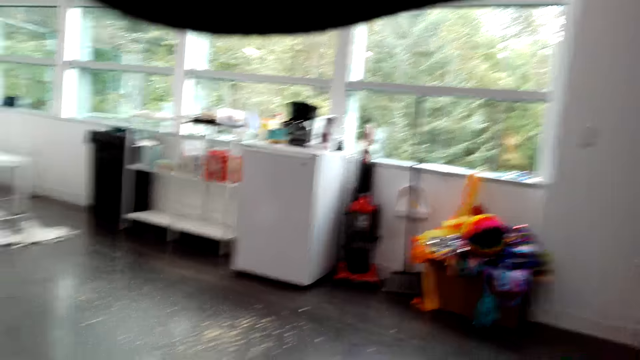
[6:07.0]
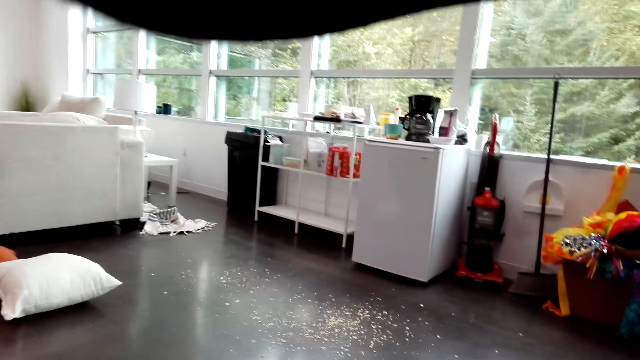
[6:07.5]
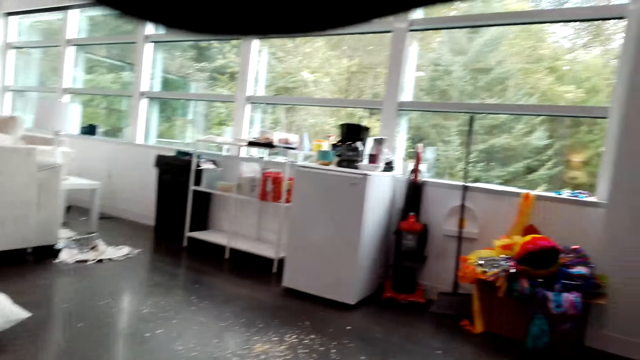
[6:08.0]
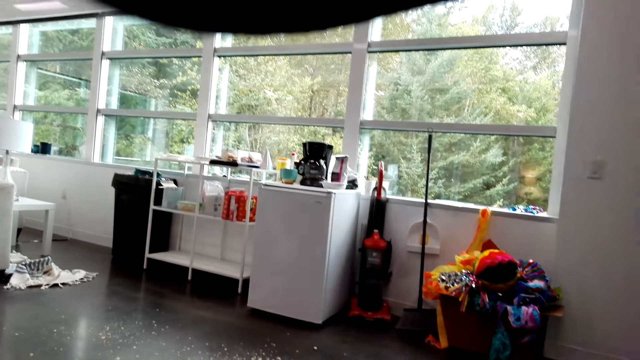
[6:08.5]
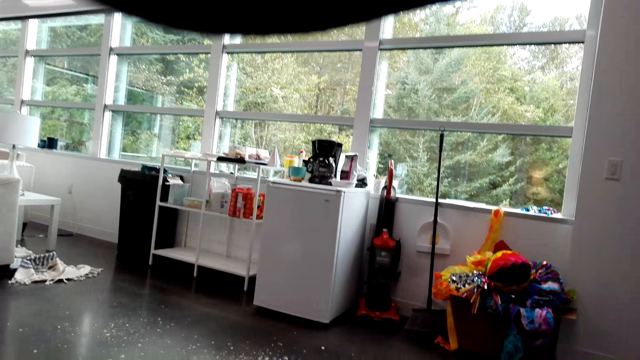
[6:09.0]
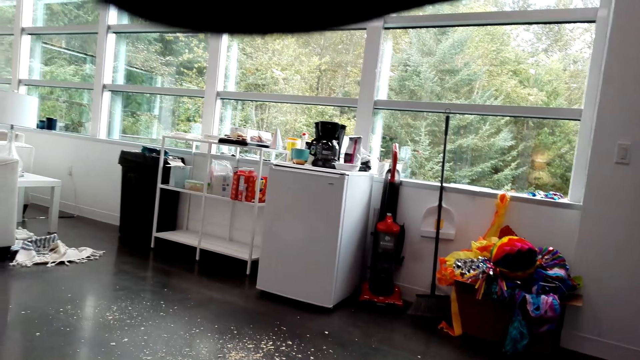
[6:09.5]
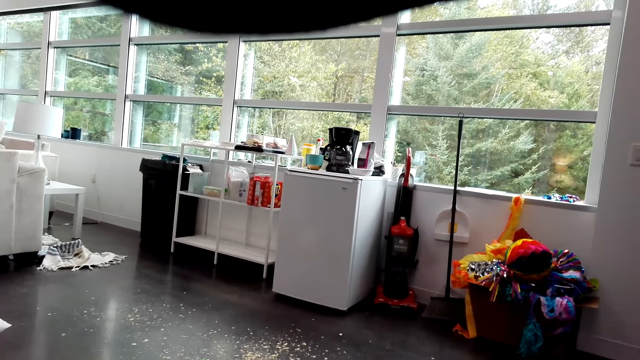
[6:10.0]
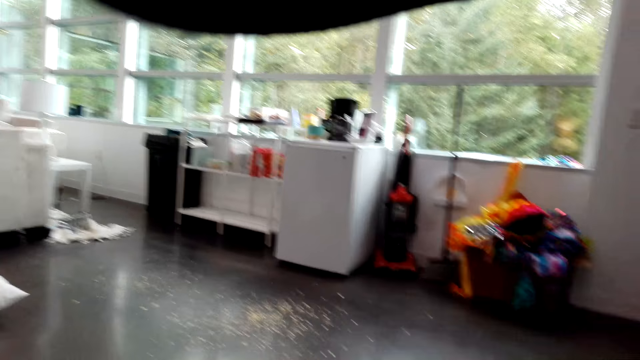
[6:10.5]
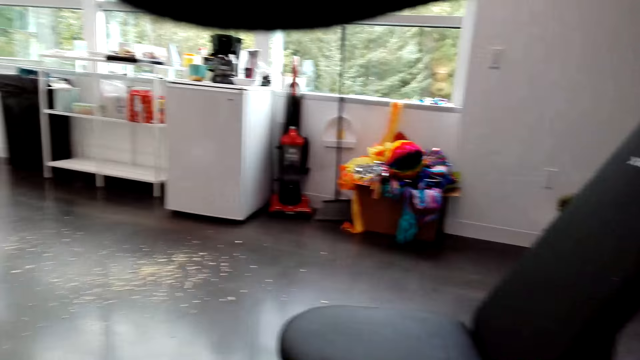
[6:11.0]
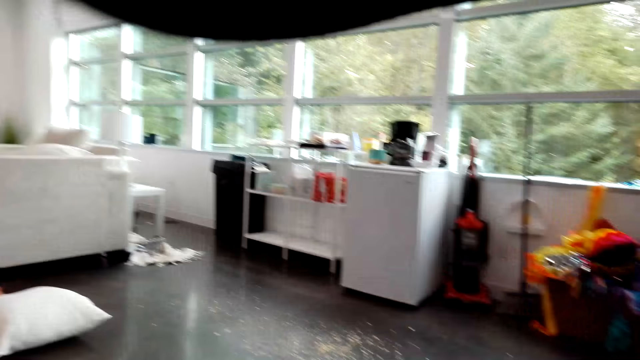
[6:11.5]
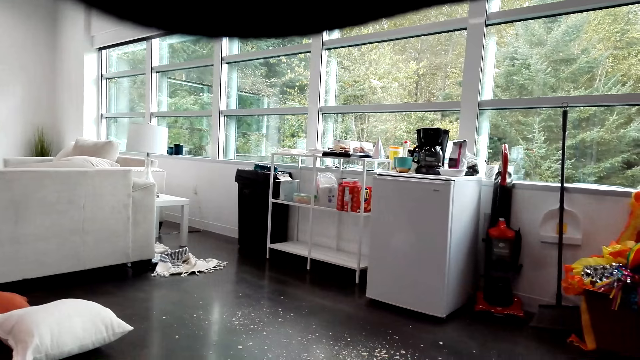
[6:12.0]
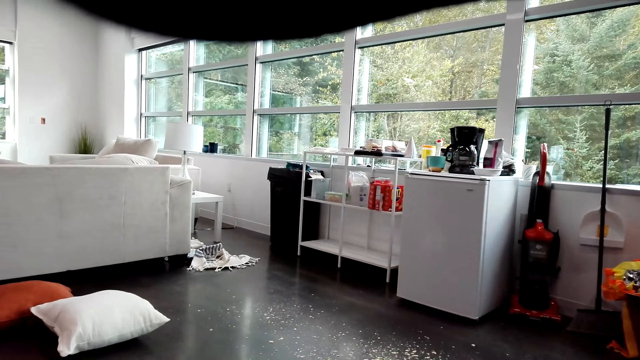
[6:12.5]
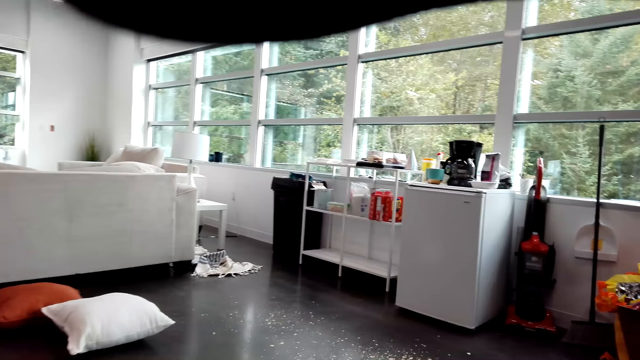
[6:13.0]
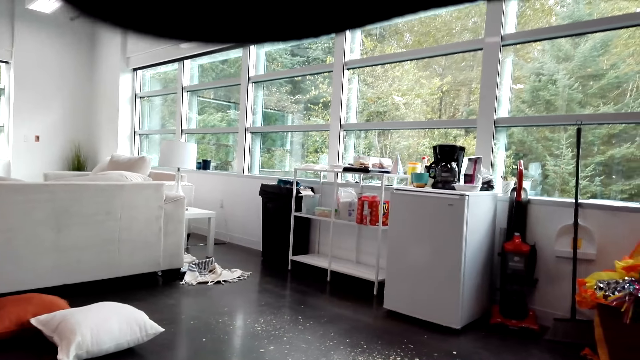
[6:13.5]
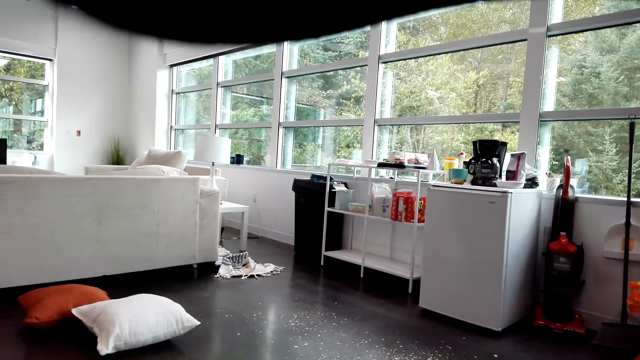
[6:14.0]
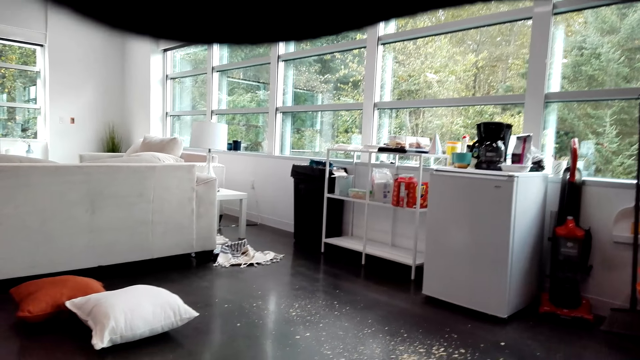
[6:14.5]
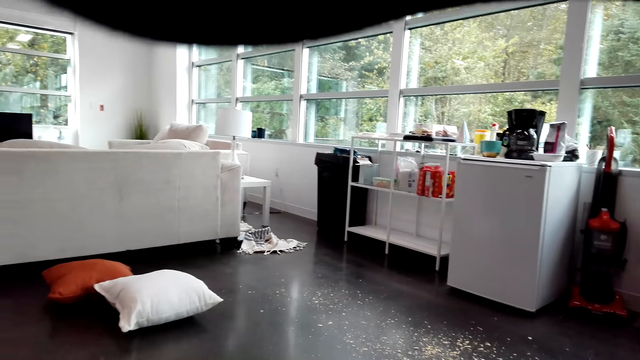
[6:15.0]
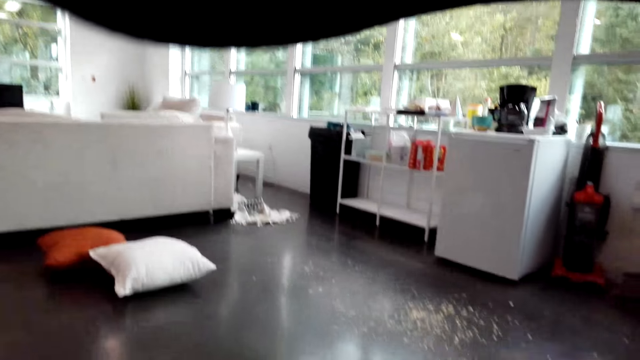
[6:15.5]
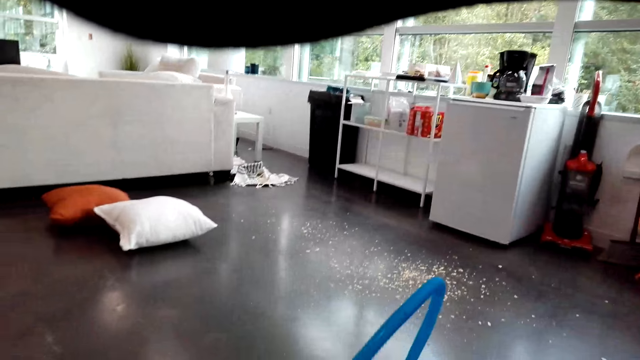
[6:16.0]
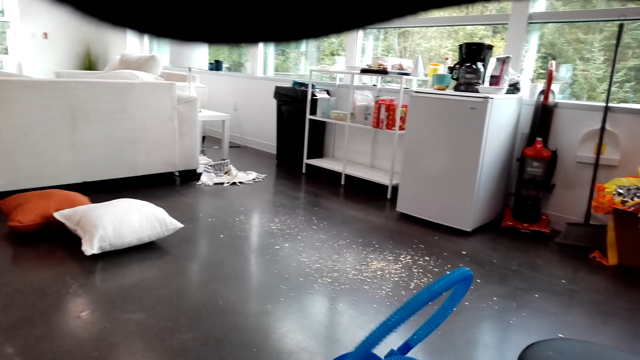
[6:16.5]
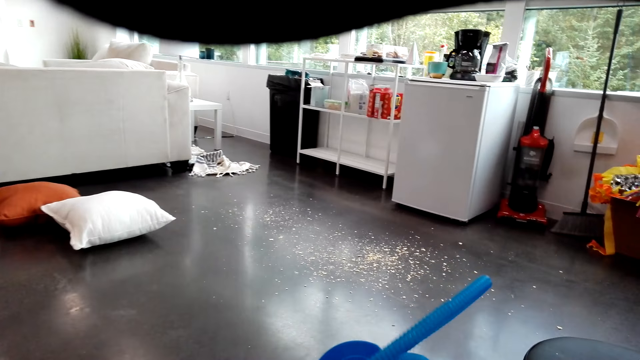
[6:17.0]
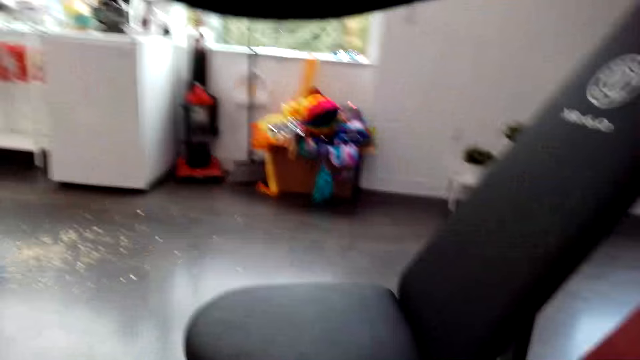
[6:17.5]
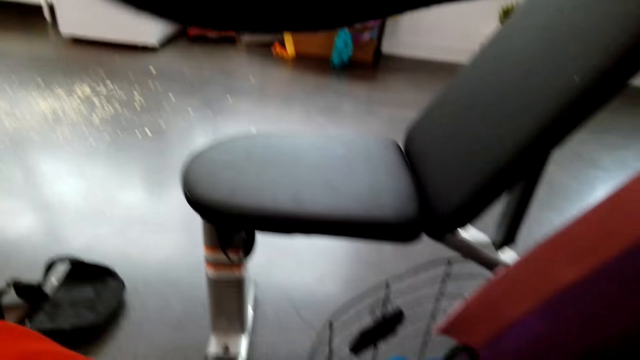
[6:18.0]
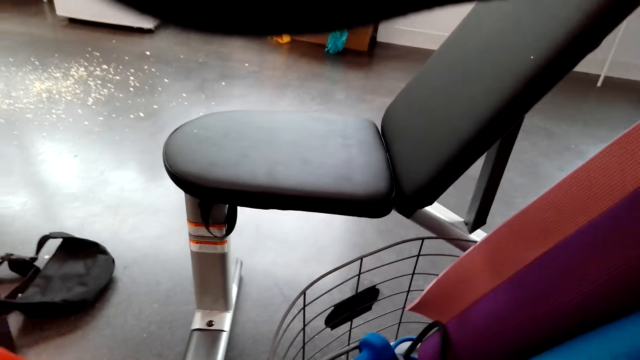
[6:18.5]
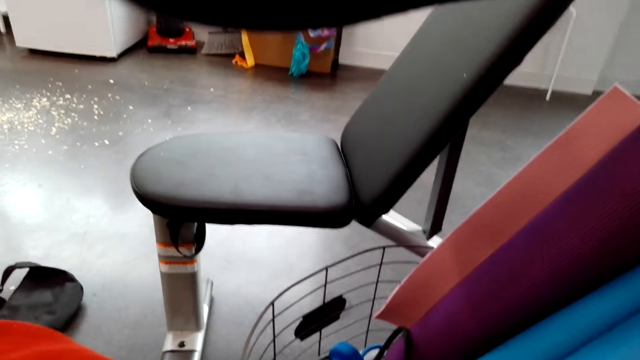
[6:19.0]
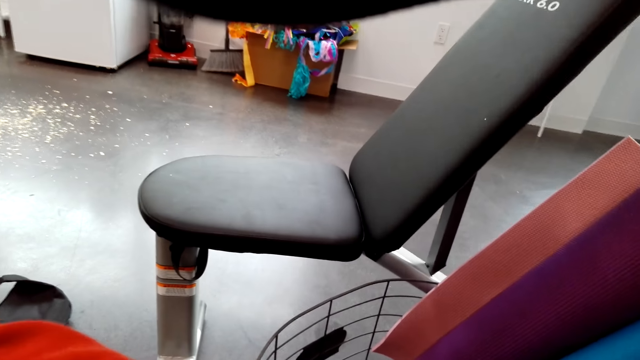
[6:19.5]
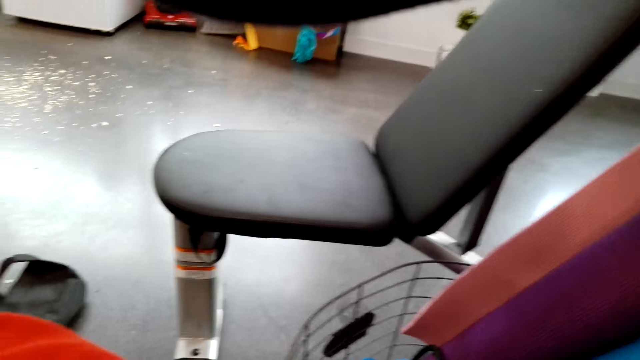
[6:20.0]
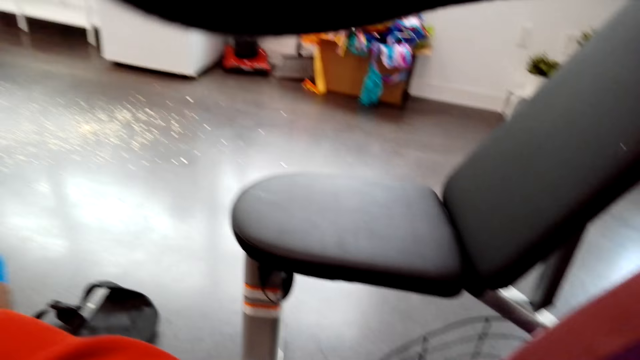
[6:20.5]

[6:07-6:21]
The camera wearer touches a toy. They look at the basket.

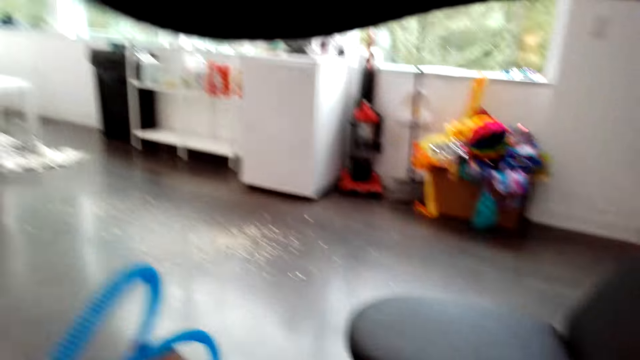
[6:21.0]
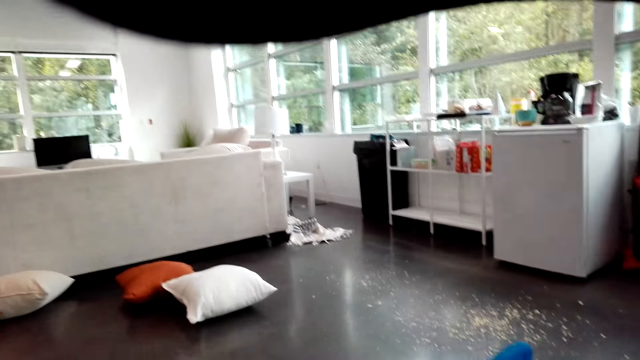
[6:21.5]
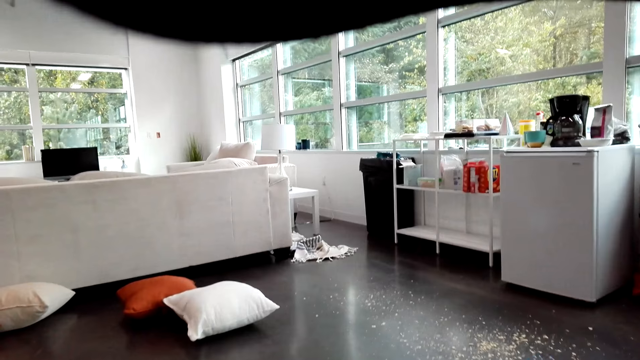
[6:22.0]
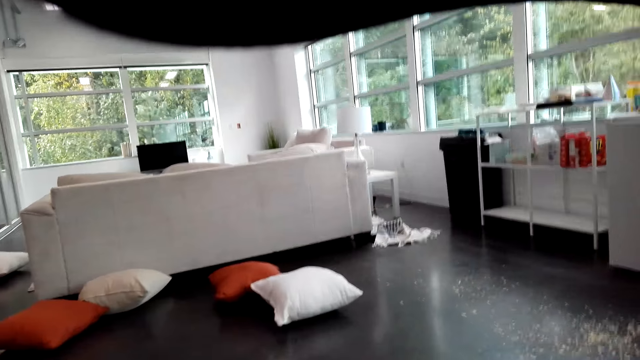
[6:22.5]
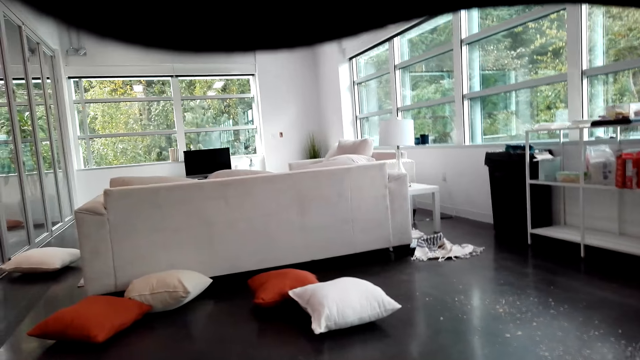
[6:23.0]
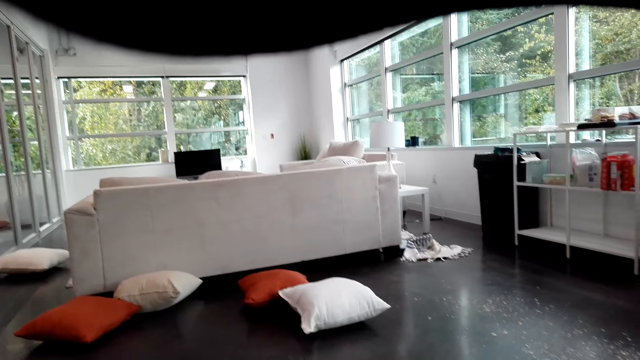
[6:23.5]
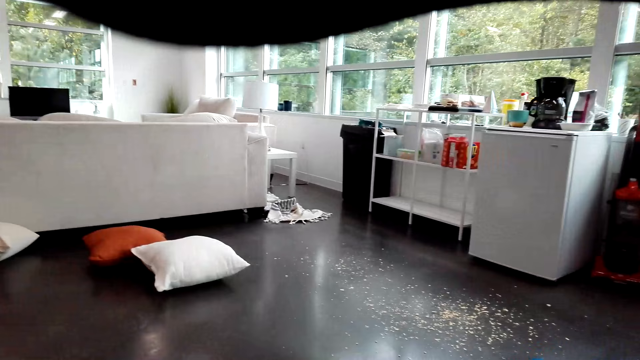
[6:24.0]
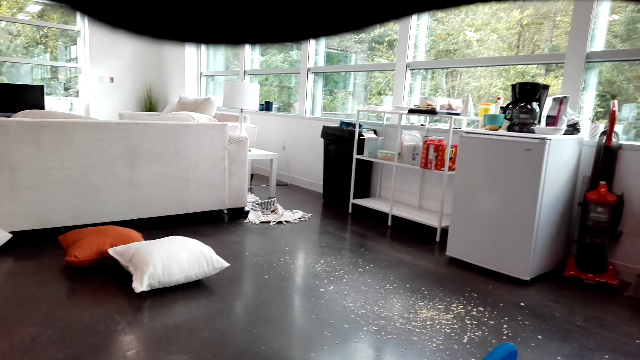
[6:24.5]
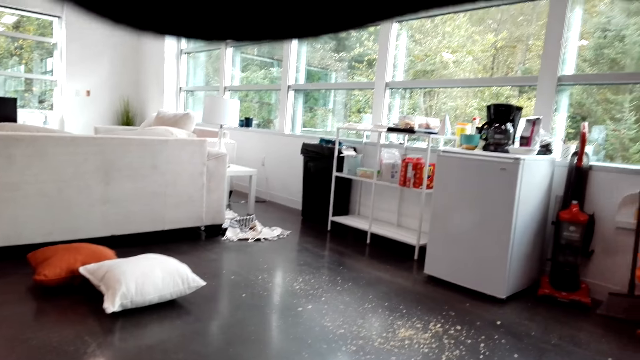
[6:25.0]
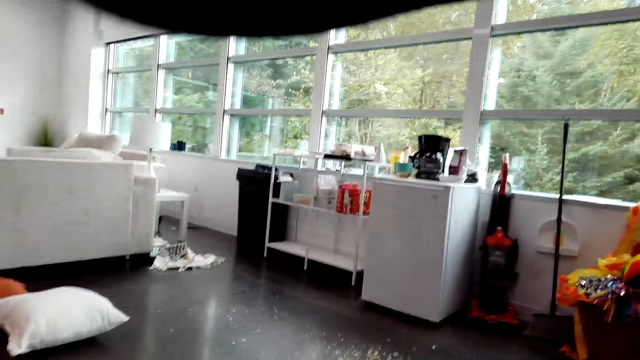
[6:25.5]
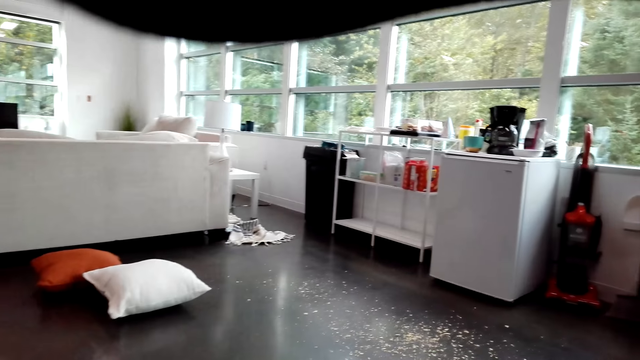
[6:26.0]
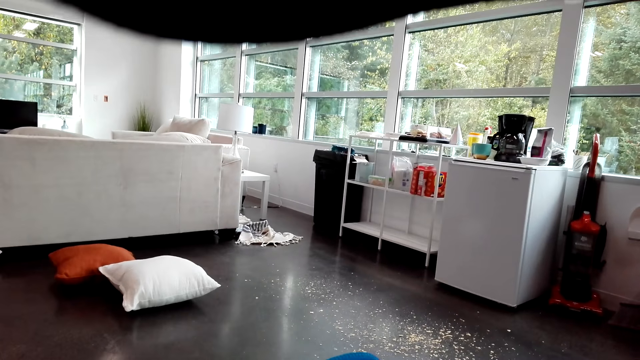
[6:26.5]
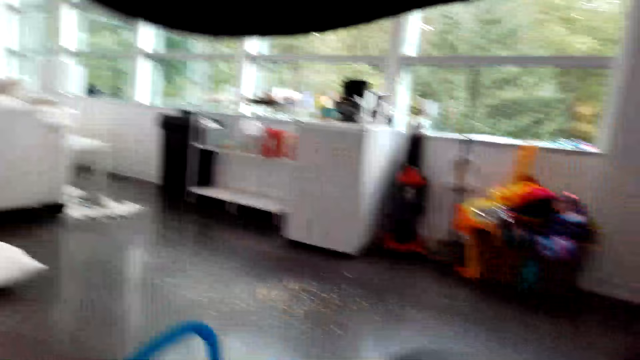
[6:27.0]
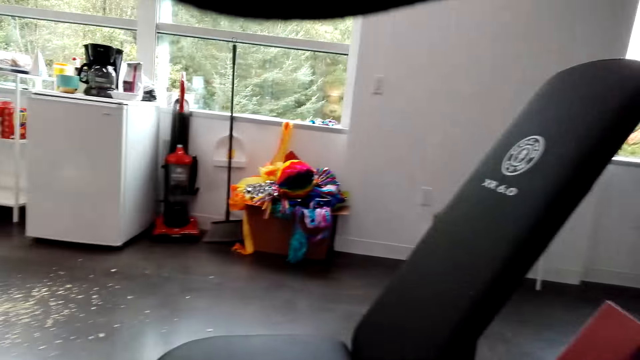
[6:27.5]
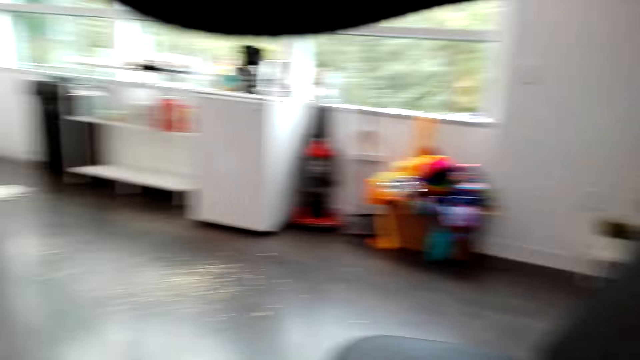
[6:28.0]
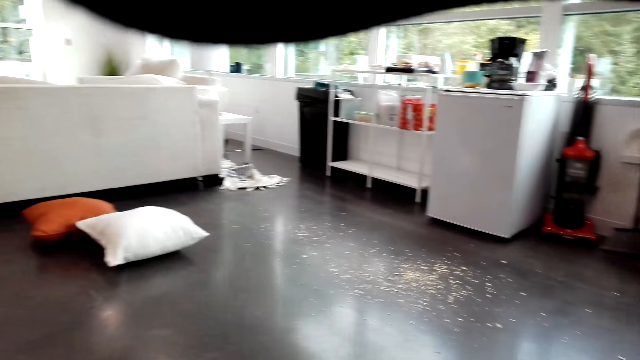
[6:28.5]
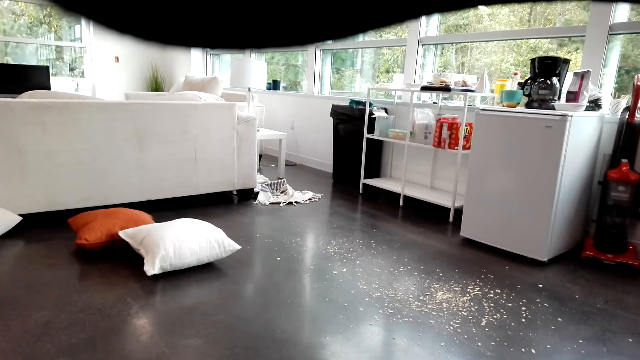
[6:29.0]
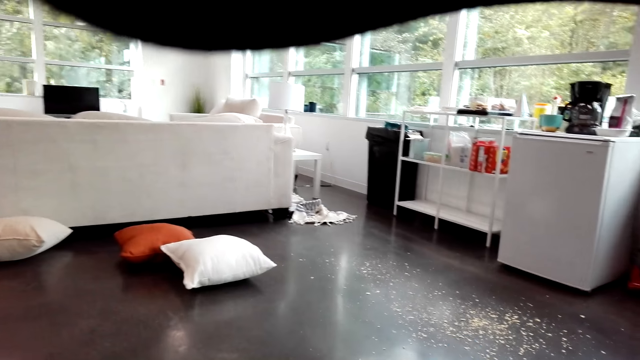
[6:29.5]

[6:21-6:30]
The camera wearer walks in the room.
